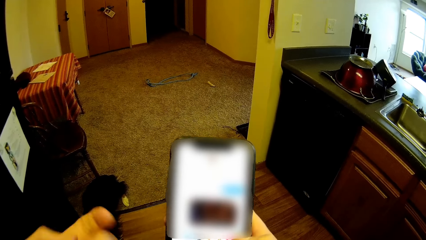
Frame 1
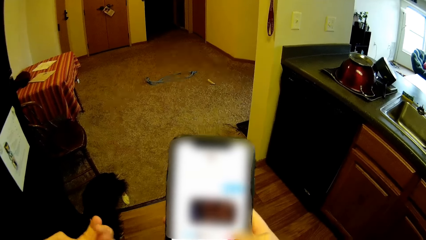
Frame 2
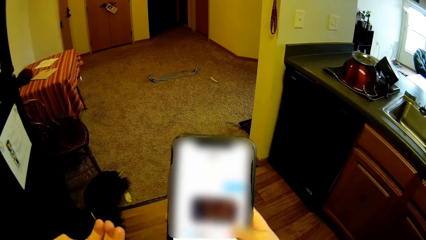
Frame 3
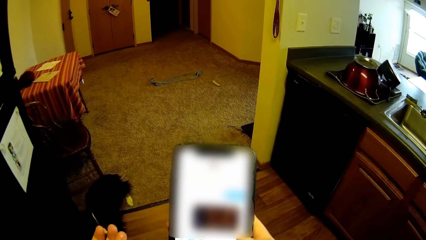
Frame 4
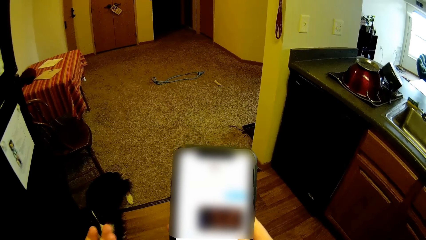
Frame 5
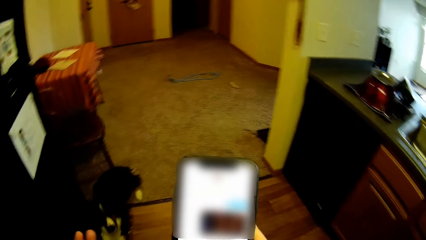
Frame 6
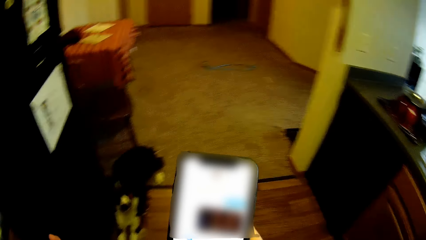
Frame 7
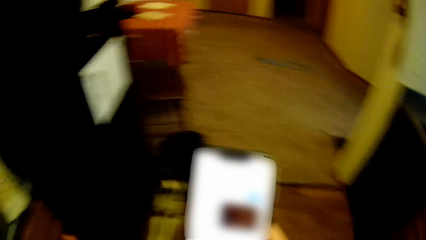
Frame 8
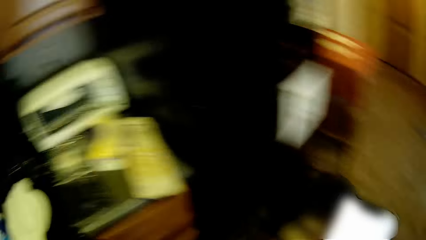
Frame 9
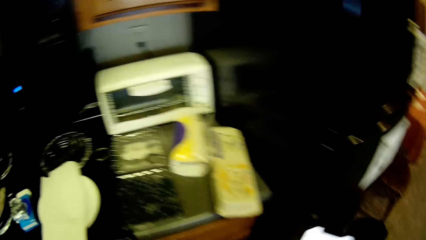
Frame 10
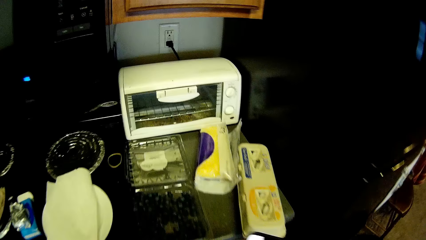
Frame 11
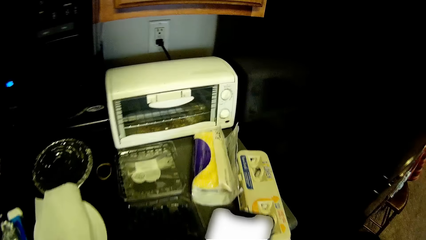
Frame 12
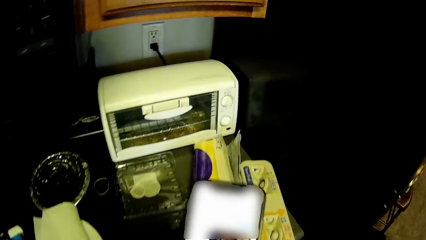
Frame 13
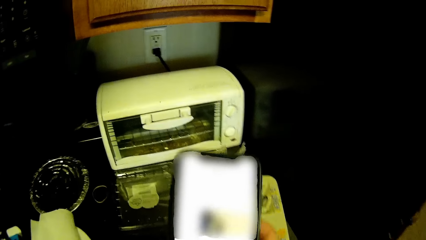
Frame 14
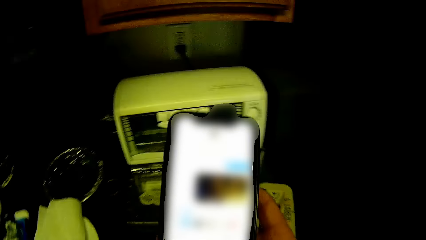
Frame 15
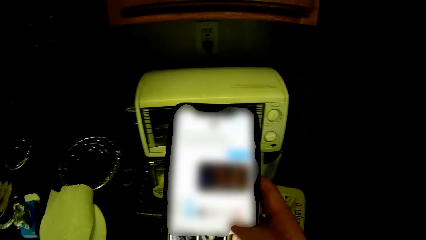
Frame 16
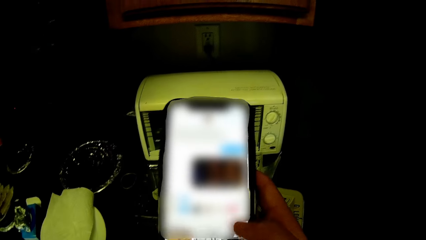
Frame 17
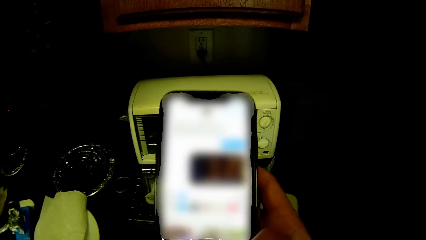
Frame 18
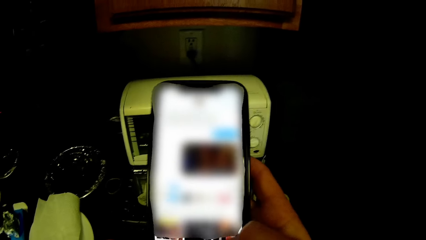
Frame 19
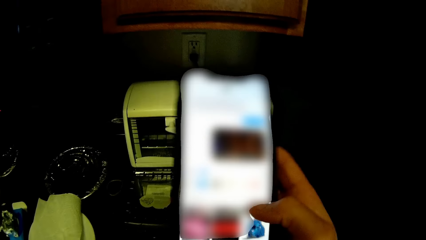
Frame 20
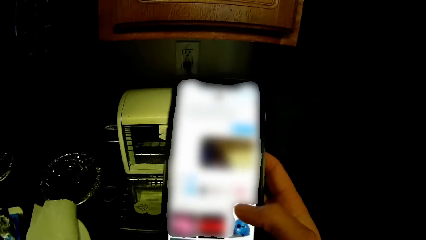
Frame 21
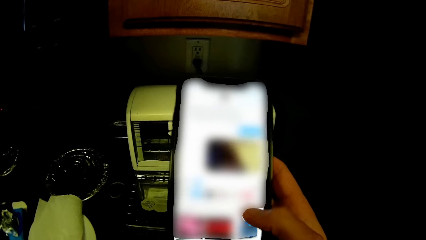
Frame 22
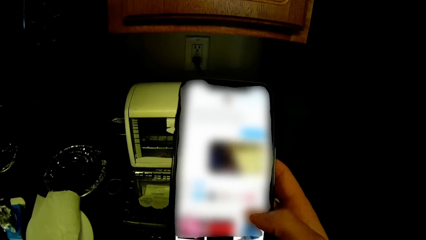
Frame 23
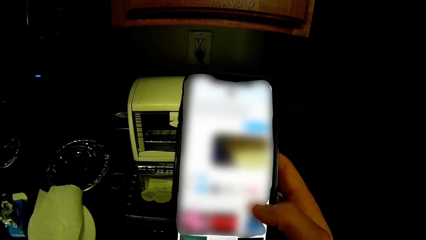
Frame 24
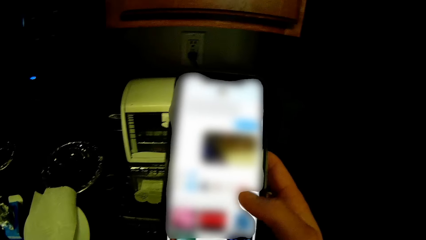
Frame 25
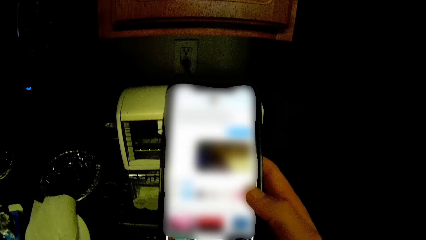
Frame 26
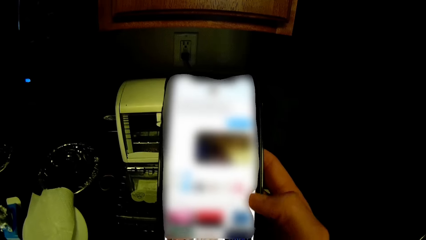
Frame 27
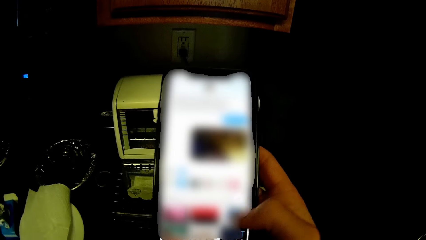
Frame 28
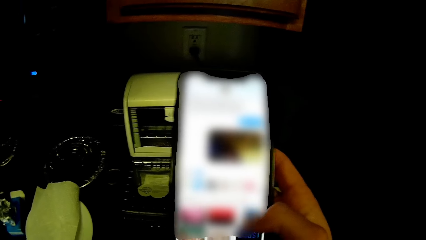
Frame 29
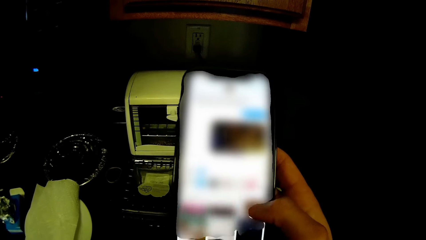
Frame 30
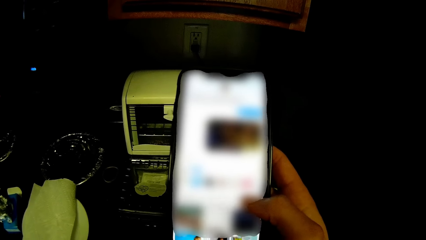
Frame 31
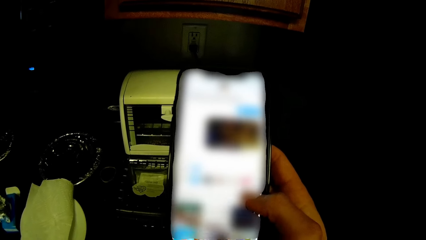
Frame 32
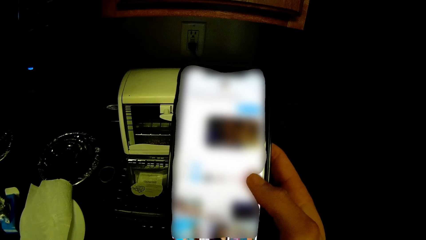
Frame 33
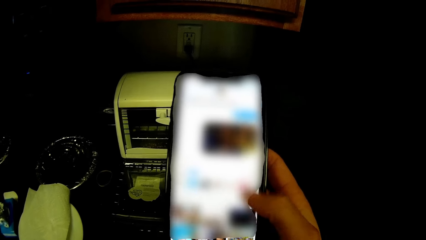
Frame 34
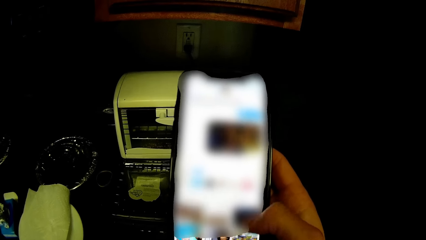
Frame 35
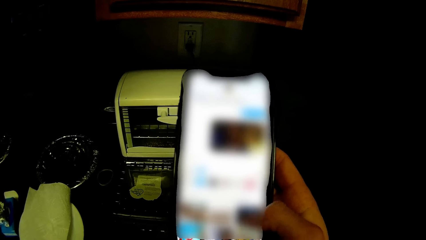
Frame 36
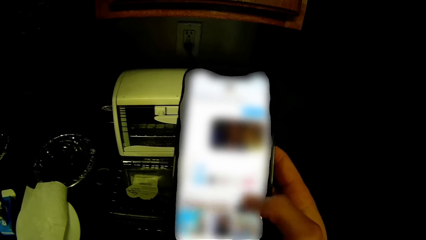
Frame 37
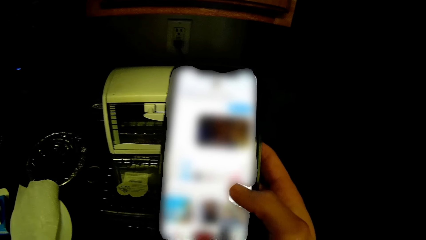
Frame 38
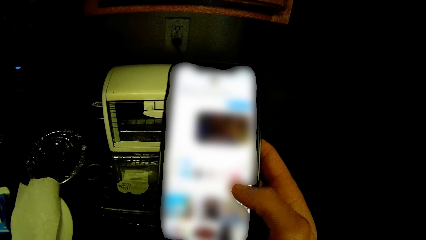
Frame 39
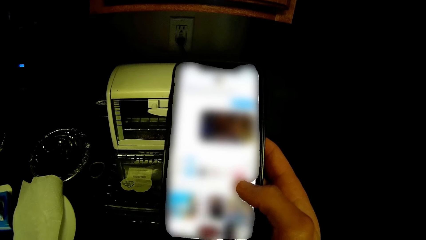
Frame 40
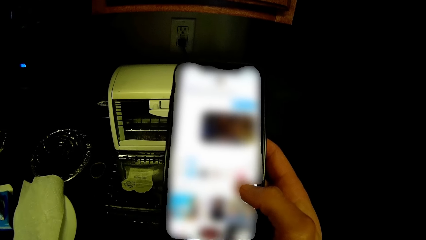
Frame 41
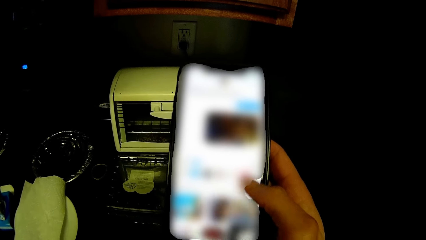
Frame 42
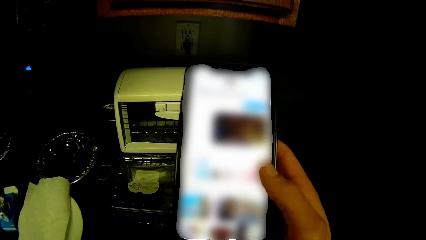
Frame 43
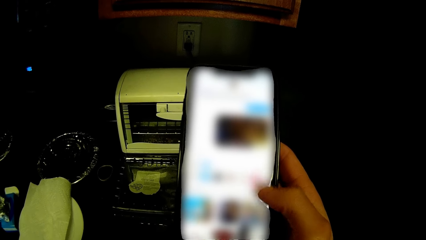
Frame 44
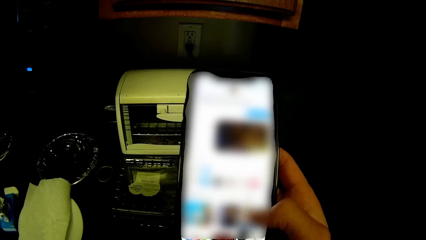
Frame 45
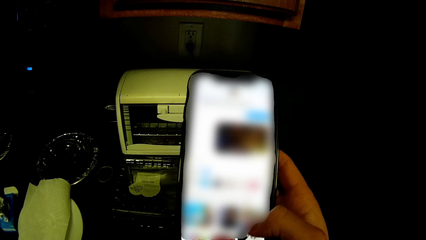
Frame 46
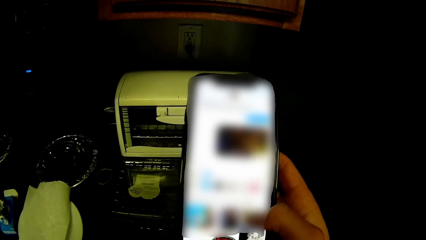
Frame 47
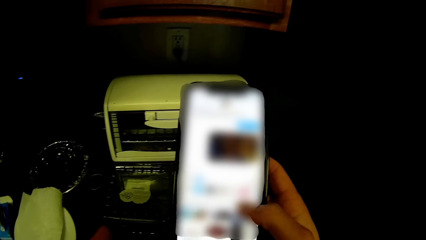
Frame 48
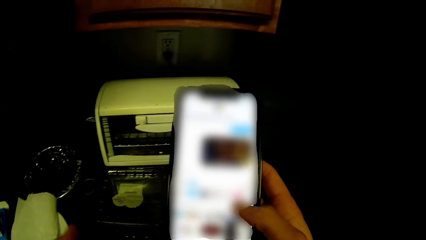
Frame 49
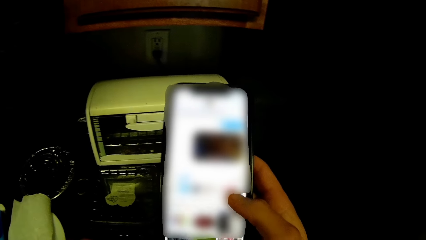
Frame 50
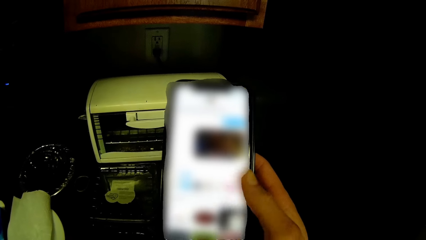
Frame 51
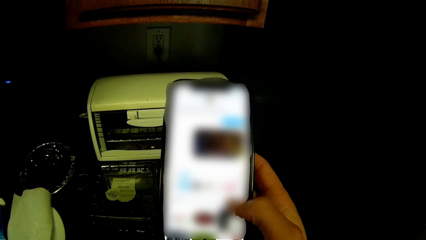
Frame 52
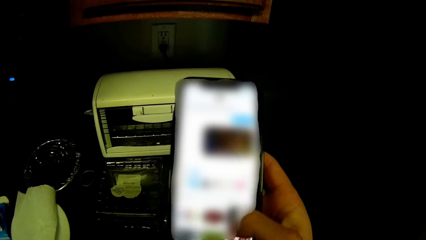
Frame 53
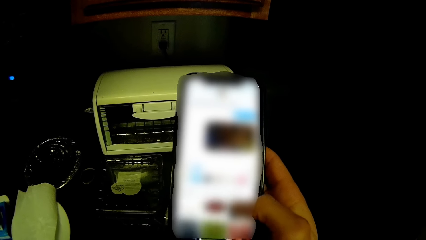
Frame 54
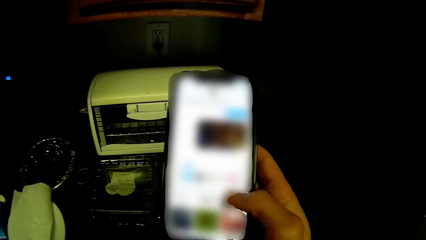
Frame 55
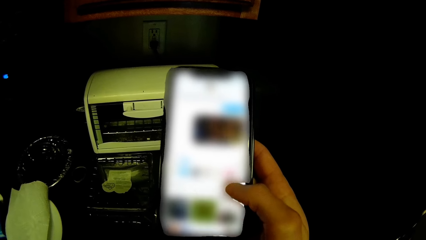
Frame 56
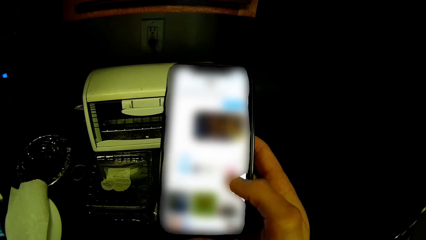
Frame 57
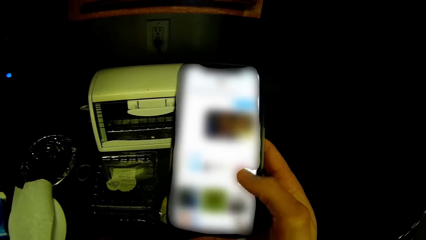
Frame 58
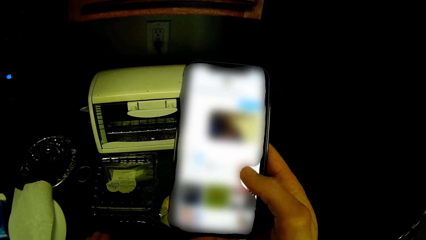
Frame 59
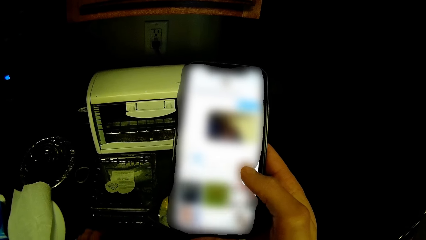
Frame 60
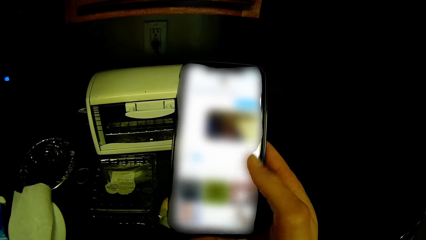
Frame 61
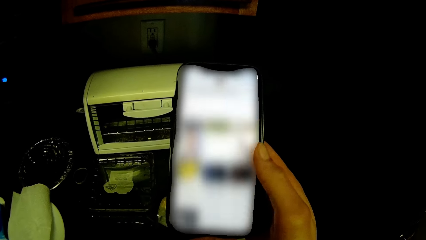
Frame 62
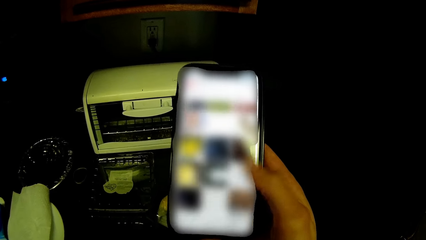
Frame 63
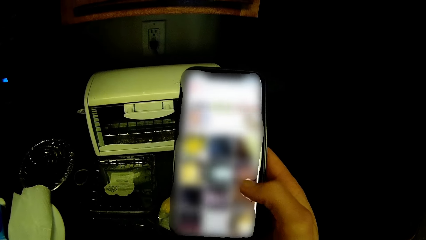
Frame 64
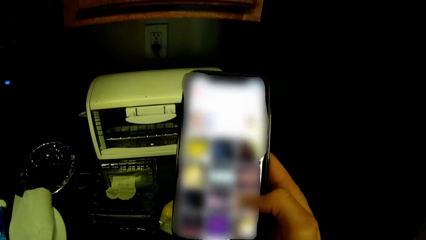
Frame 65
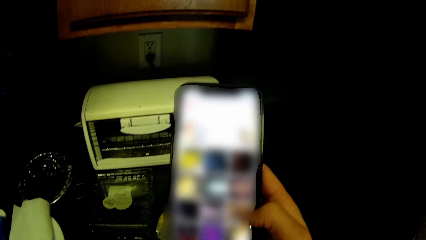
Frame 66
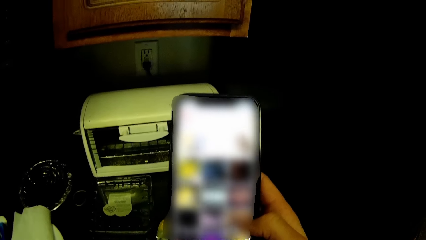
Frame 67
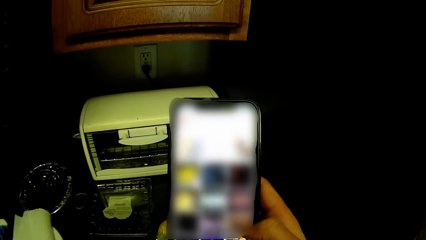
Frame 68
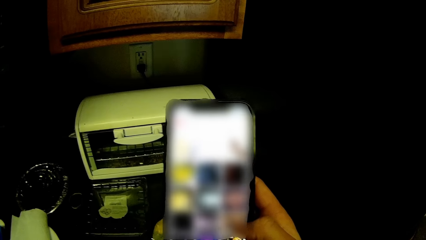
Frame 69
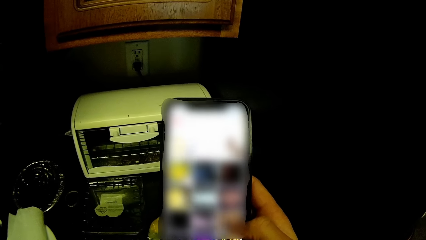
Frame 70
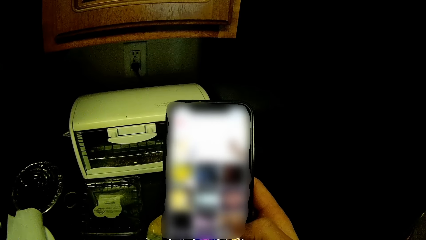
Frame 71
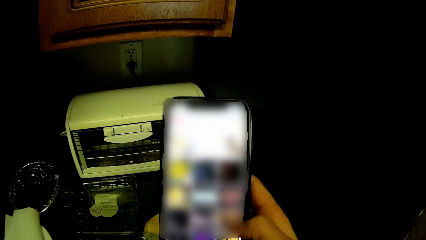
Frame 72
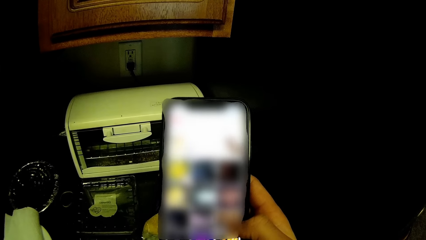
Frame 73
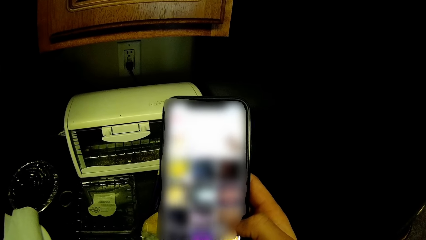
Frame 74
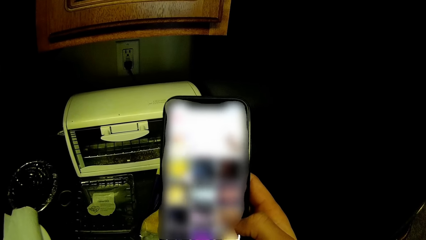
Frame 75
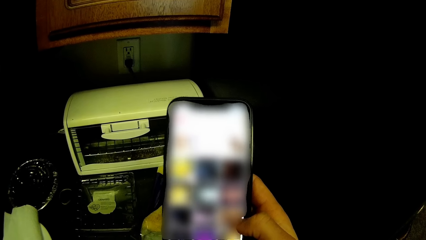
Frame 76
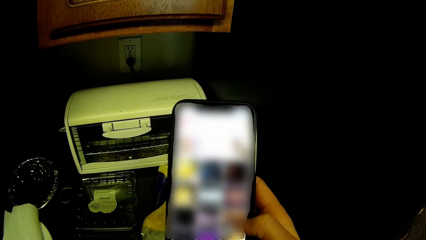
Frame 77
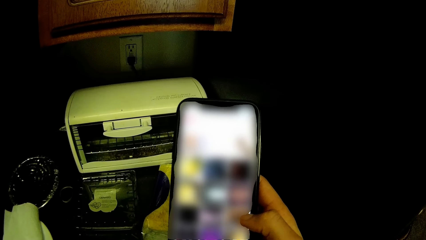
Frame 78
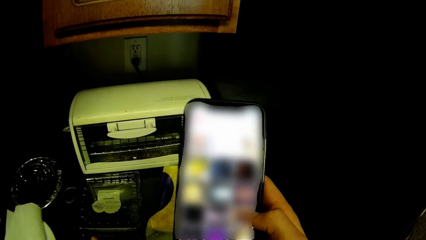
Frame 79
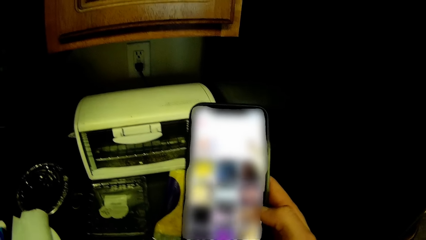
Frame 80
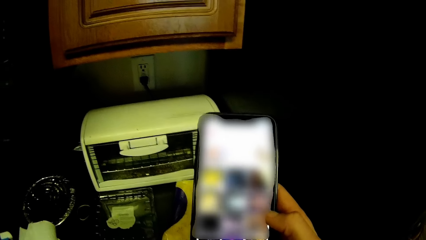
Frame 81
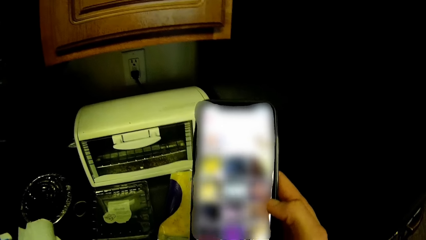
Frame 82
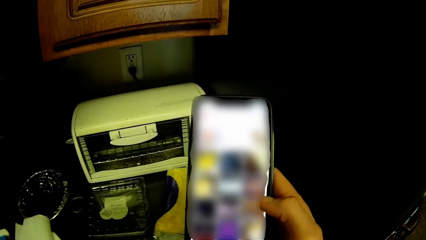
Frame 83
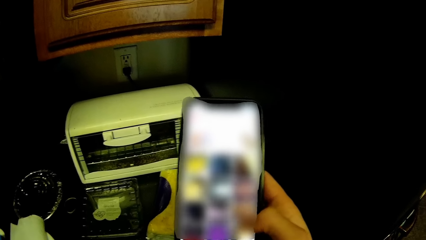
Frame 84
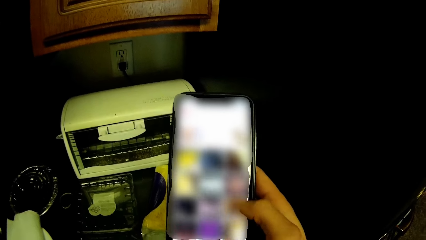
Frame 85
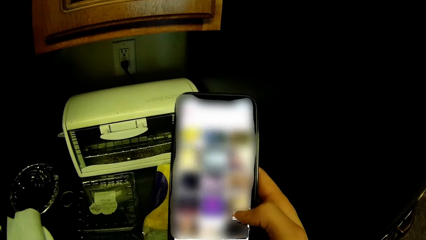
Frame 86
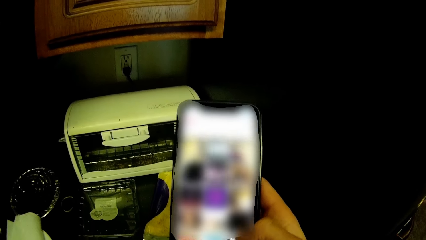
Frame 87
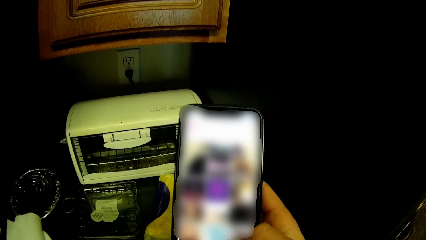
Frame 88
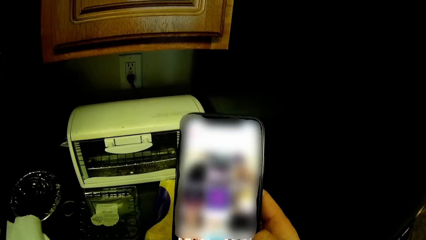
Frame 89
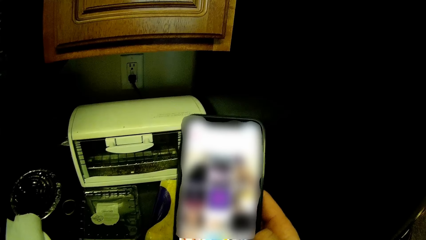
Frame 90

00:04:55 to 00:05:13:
The camera wearer moves the cellphone around. They dial the cellphone with the right hand.
